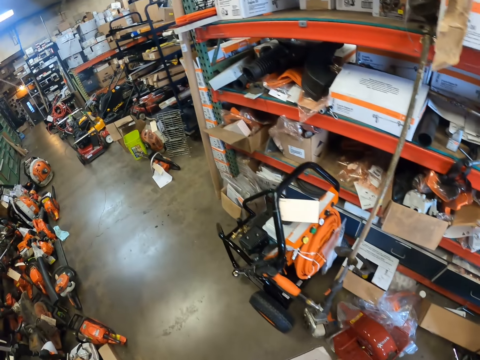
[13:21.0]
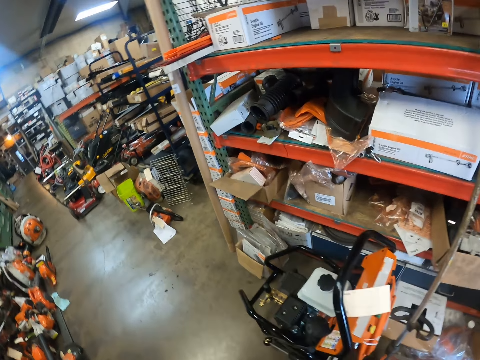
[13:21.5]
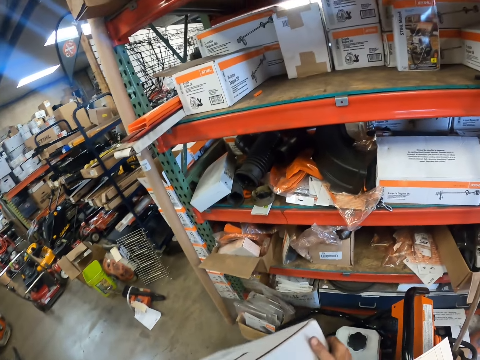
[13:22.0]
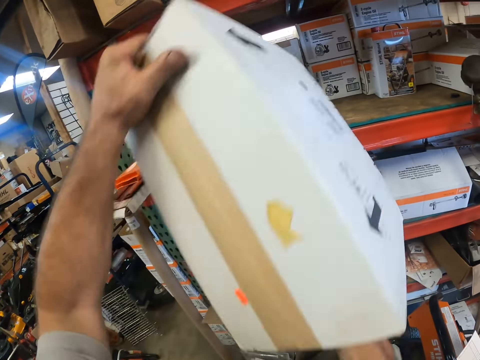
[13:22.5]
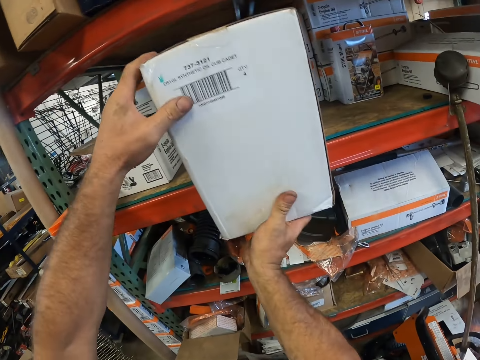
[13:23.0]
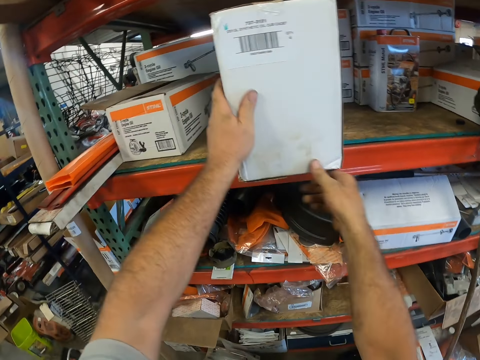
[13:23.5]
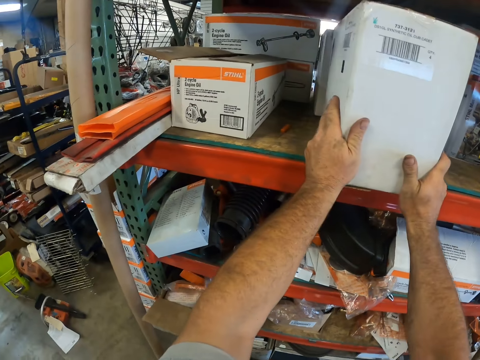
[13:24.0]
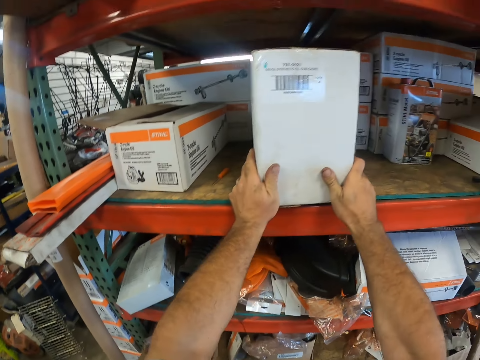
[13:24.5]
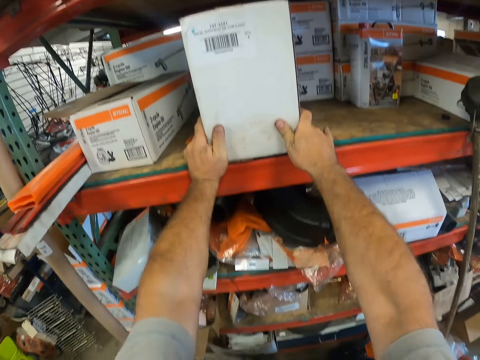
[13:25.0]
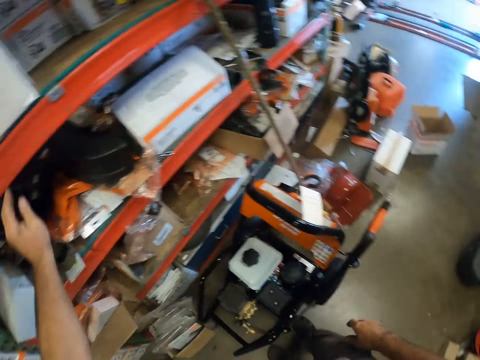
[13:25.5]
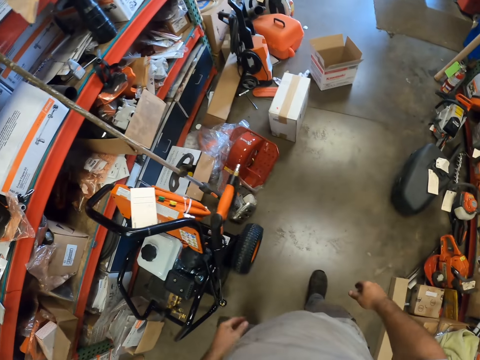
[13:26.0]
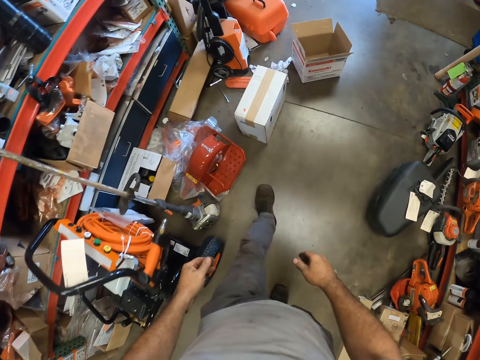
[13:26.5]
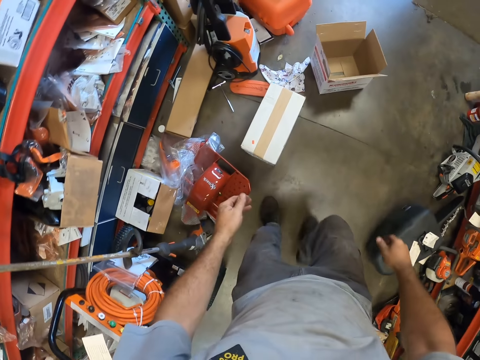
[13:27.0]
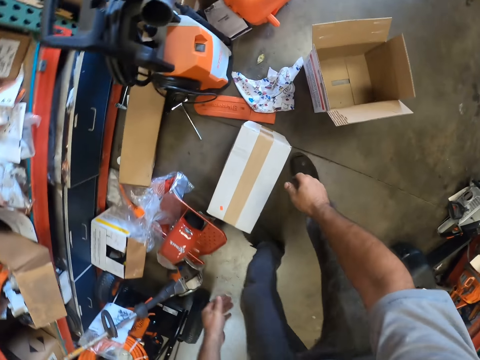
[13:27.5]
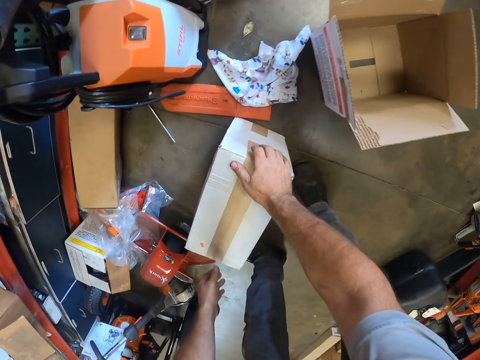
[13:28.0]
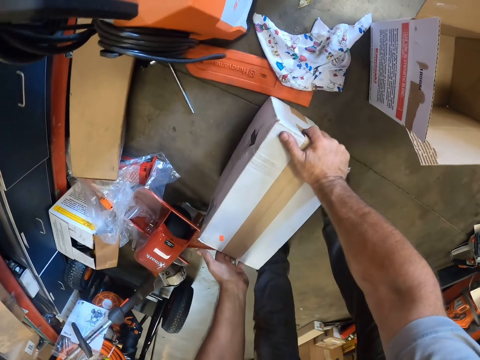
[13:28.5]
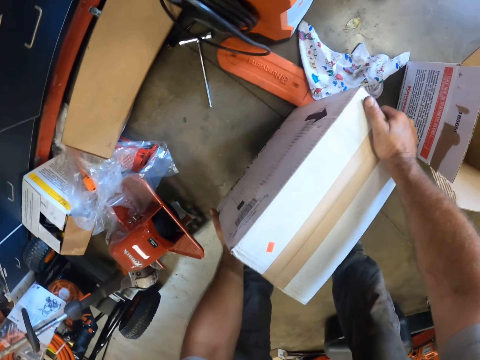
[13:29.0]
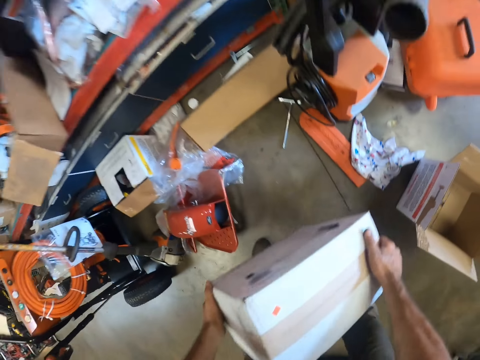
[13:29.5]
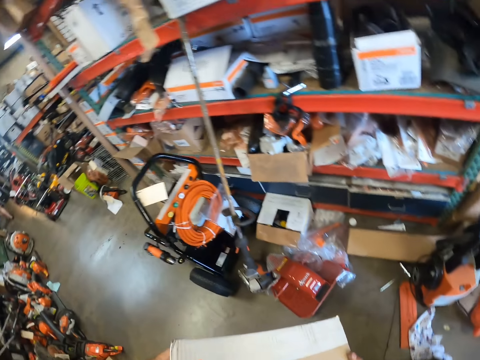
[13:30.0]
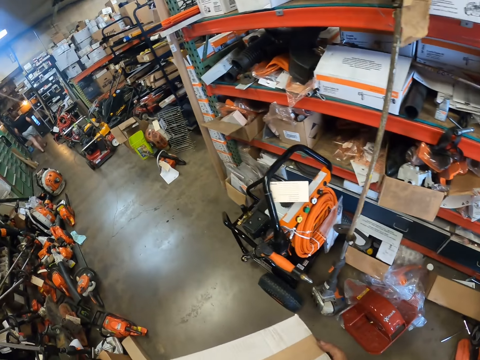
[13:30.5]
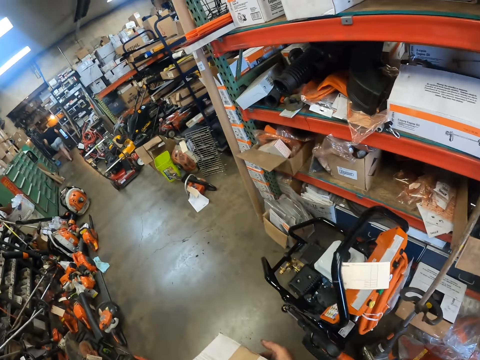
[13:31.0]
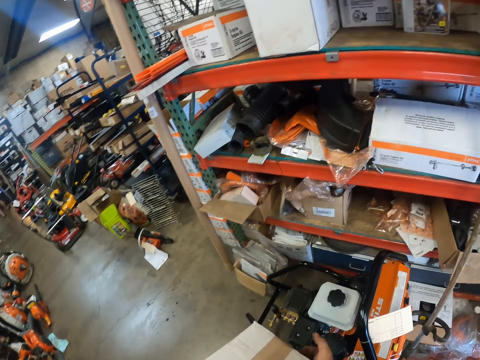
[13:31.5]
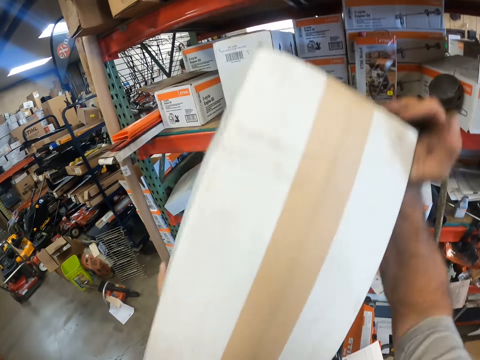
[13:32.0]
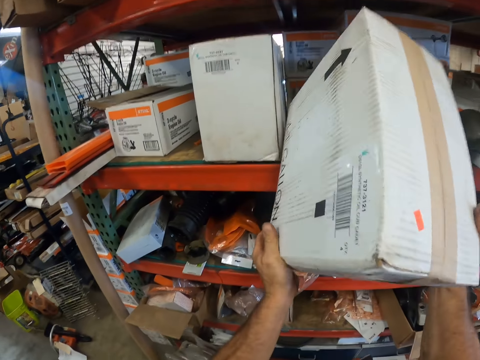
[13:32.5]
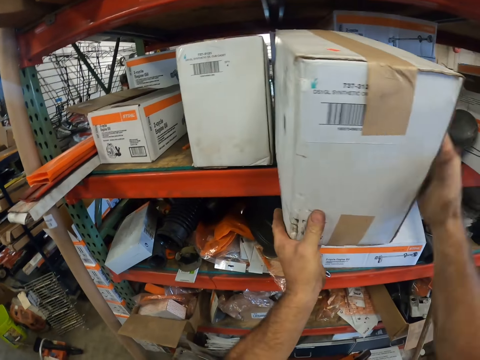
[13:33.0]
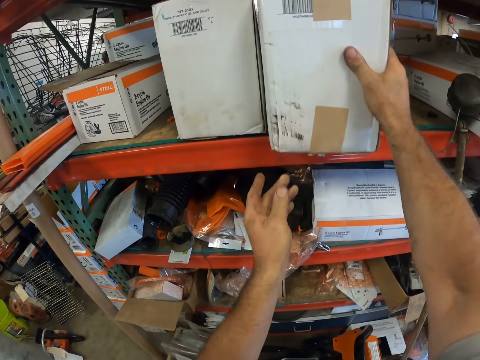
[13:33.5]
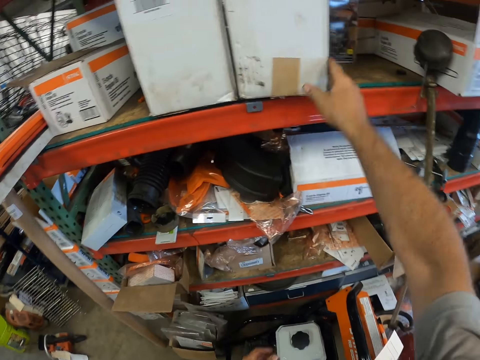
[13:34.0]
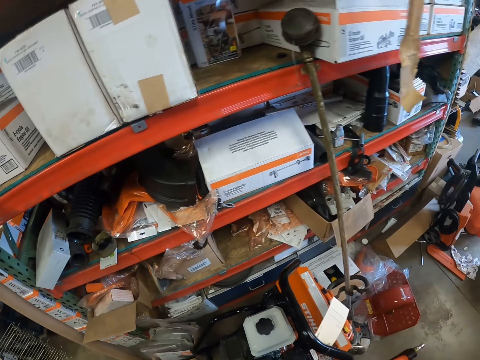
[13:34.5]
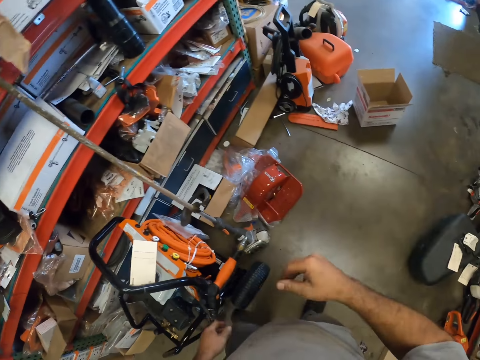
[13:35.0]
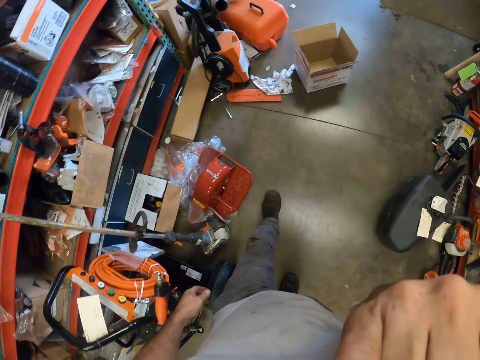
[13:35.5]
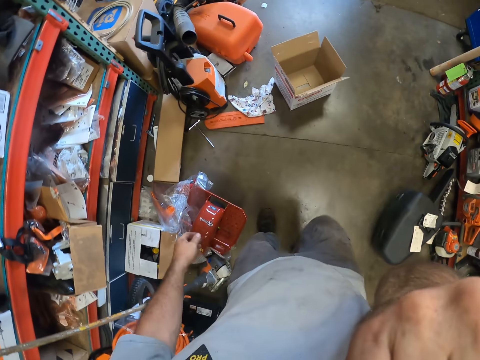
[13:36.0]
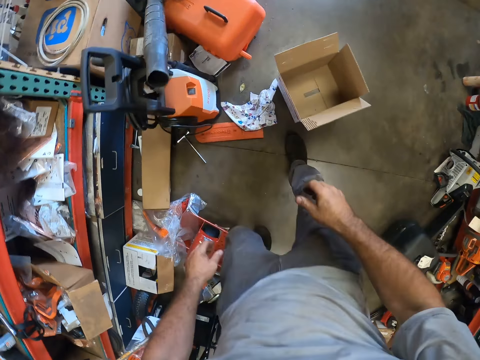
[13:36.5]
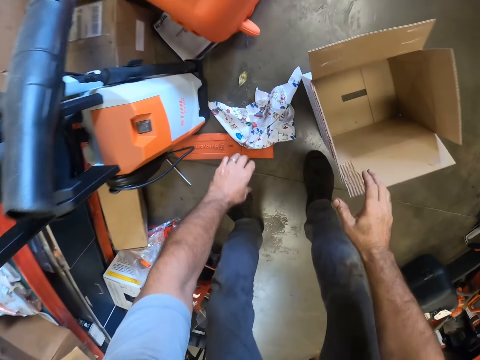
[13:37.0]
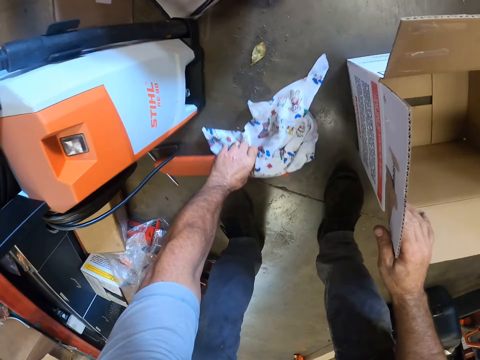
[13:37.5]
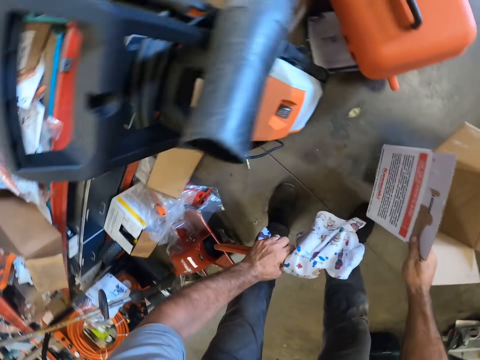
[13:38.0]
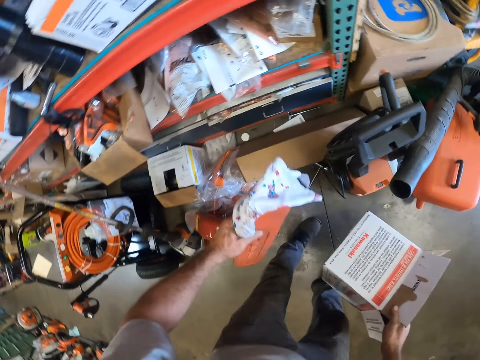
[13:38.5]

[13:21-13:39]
The camera wearer walks around a garage. He puts down a box on a shelf. He adjusts the box on the shelf. He walks around the garage. He holds the box with both hands. He picks up the box with hands. He carries the box with both hands. He walks around the garage. He puts down the box on the shelf. He adjusts the box on the shelf. He walks around the garage. He bites his nail briefly. He lifts up a hand. He picks up a piece of cloth or paper and the box from the floor with both hands.

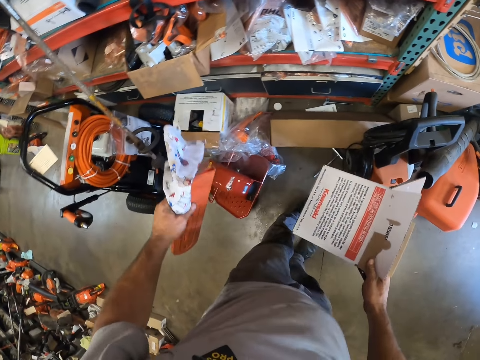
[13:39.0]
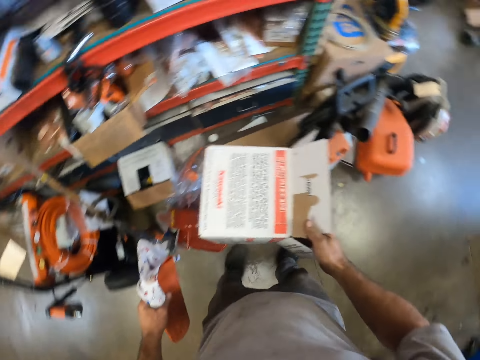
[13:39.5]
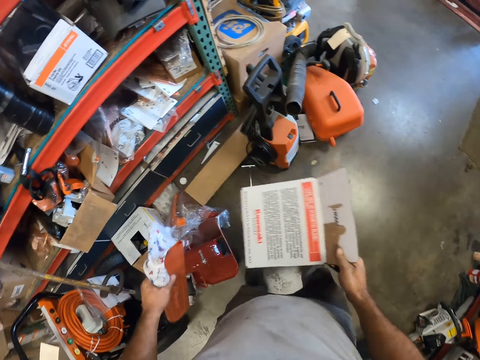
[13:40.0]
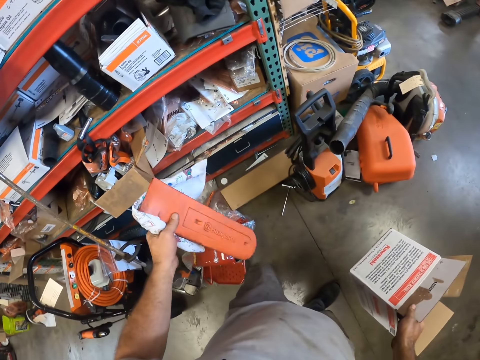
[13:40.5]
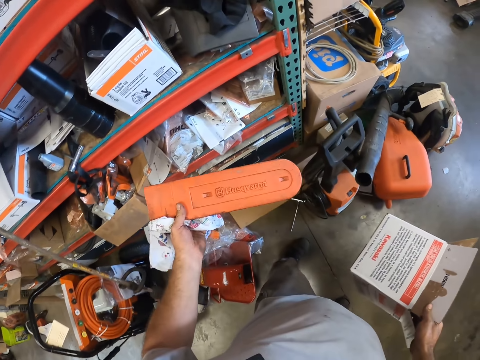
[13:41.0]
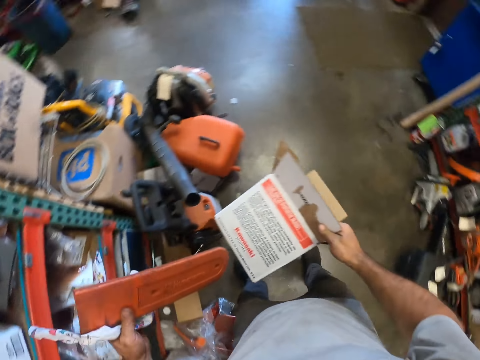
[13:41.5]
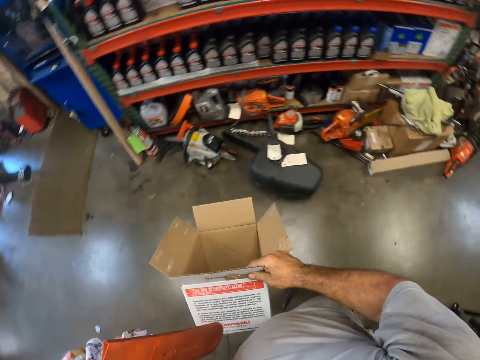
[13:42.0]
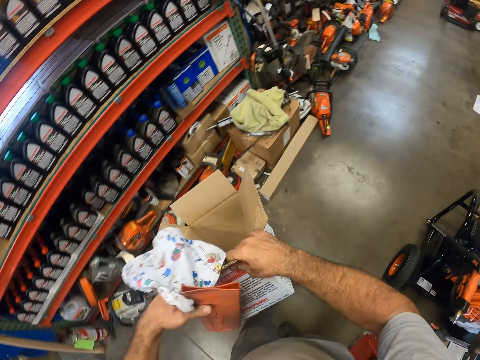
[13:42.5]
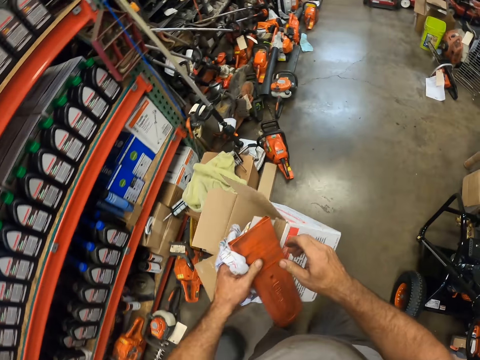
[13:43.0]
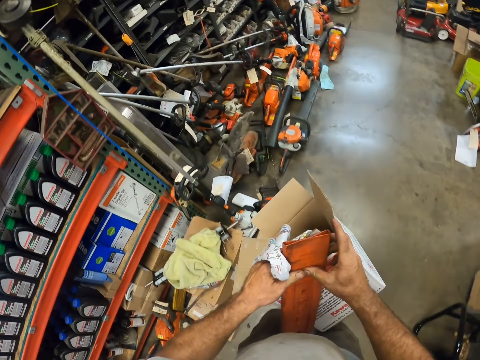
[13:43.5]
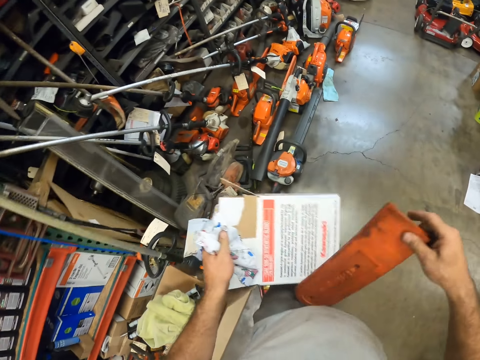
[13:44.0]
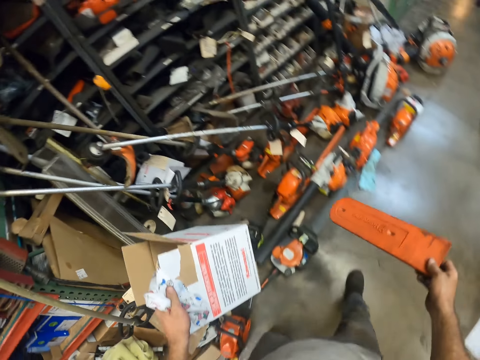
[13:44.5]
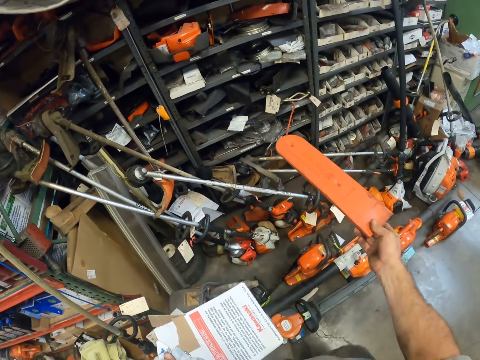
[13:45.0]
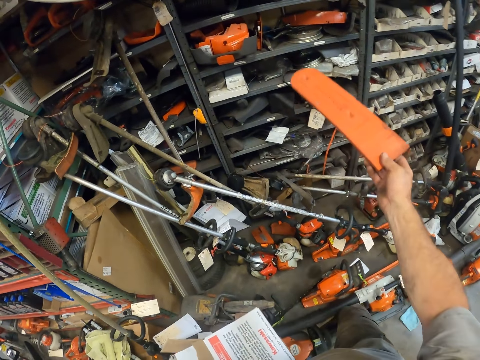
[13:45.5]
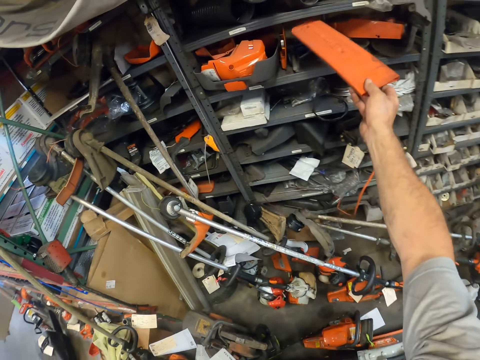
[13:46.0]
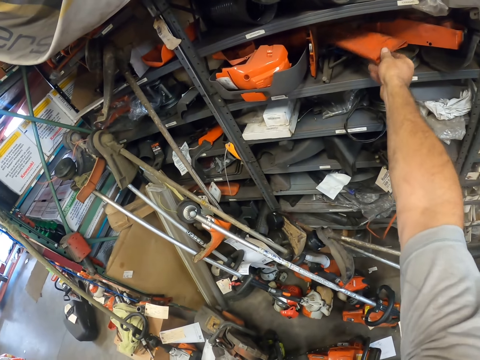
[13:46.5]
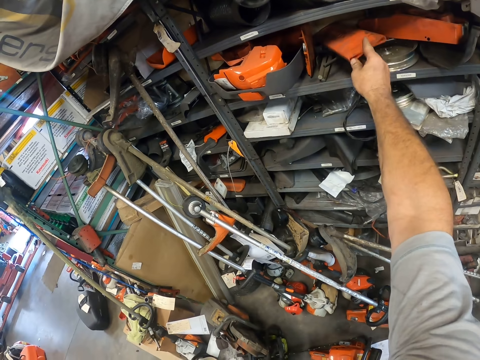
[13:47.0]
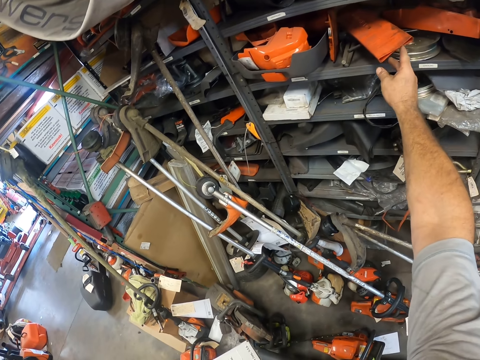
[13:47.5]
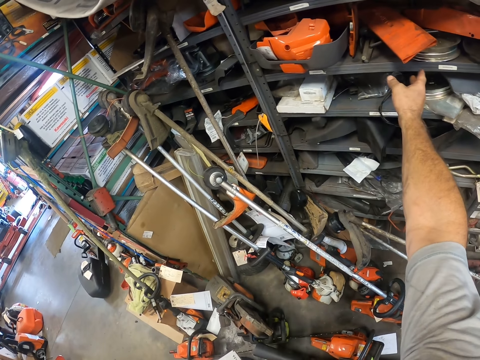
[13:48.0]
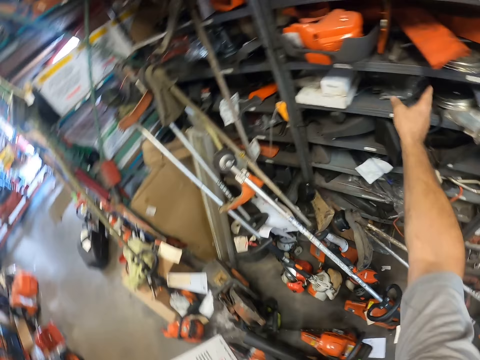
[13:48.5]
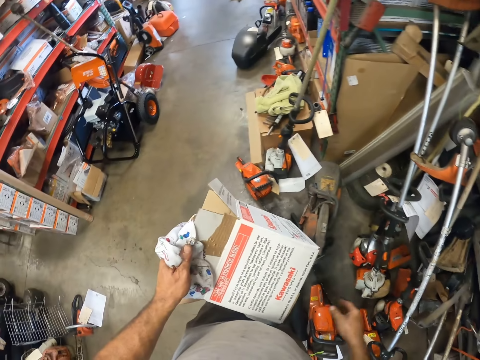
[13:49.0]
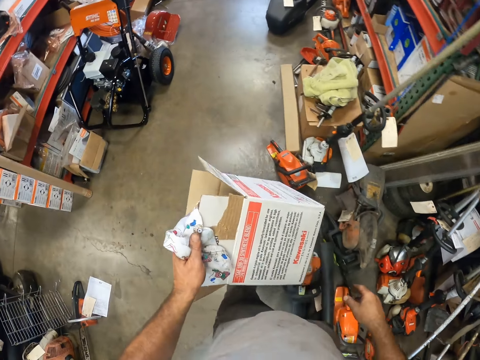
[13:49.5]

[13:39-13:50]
The camera wearer looks around a garage. He transfers the box to his left hand. He walks around the garage. He removes a saw cover with his right hand from his left hand. He puts the saw cover on a shelf.
